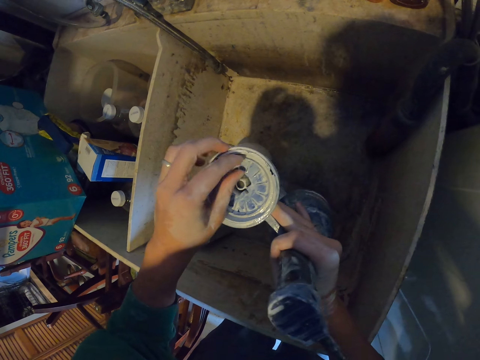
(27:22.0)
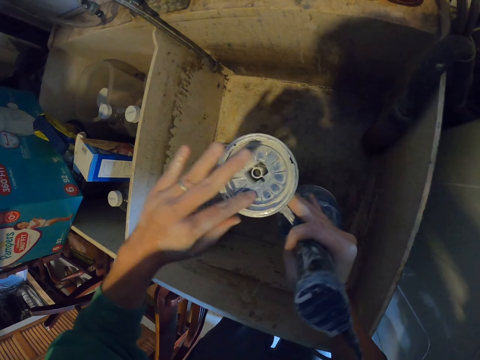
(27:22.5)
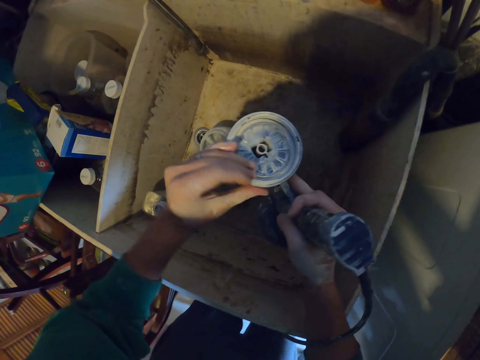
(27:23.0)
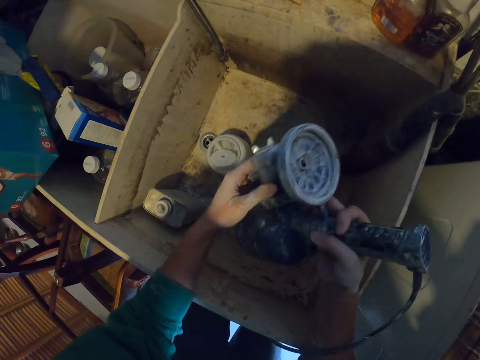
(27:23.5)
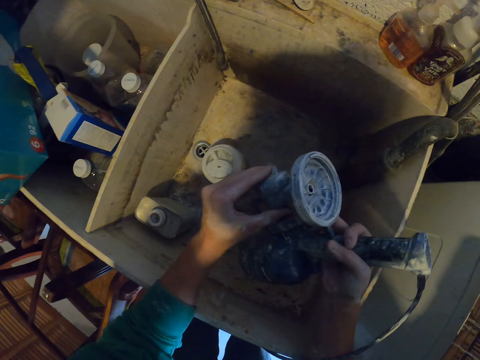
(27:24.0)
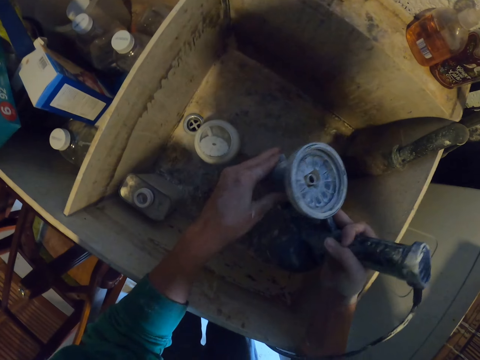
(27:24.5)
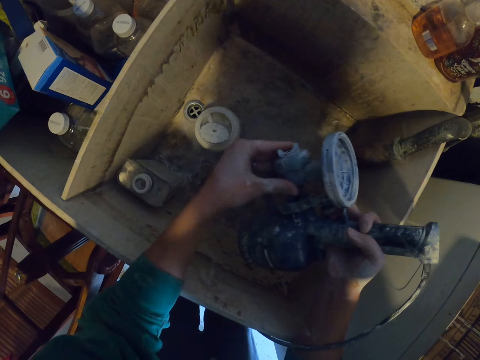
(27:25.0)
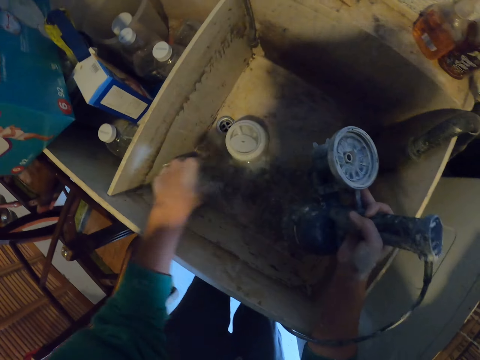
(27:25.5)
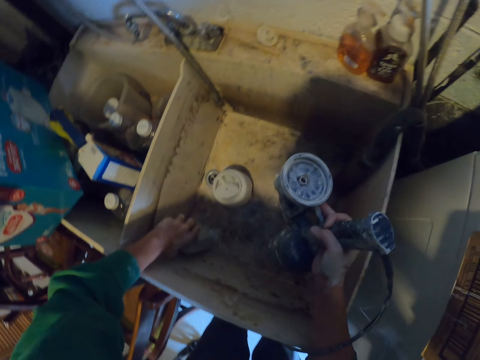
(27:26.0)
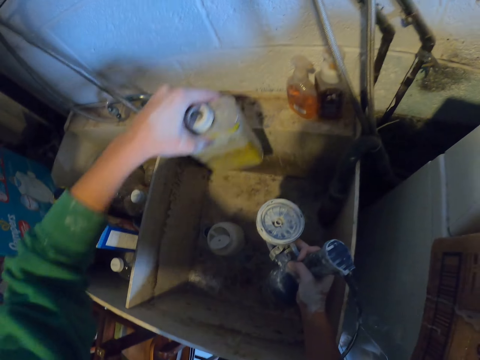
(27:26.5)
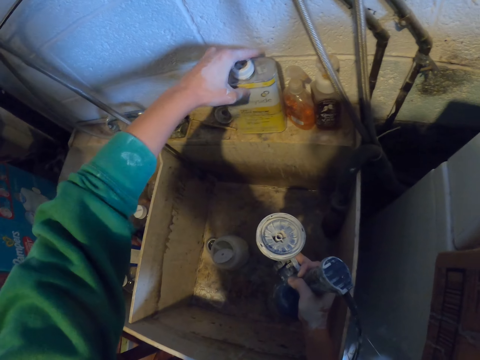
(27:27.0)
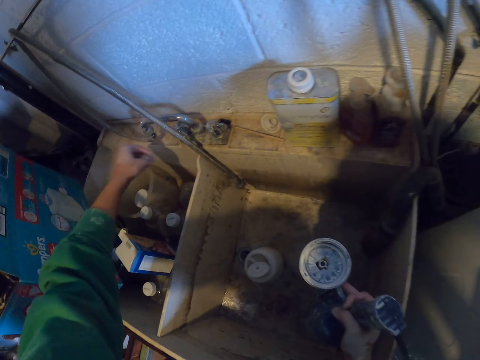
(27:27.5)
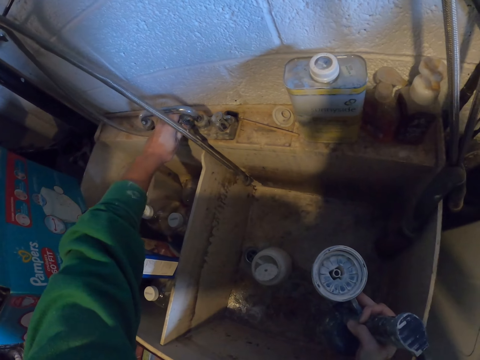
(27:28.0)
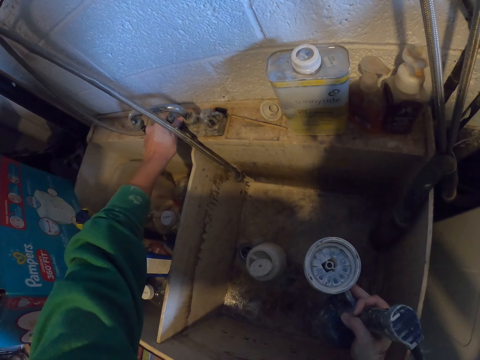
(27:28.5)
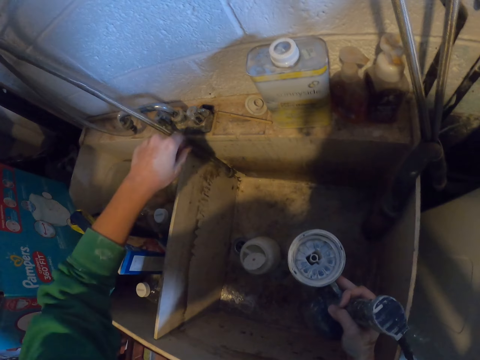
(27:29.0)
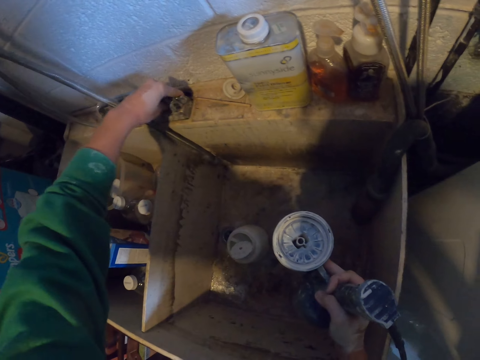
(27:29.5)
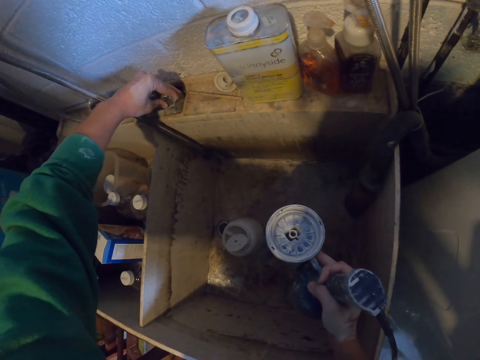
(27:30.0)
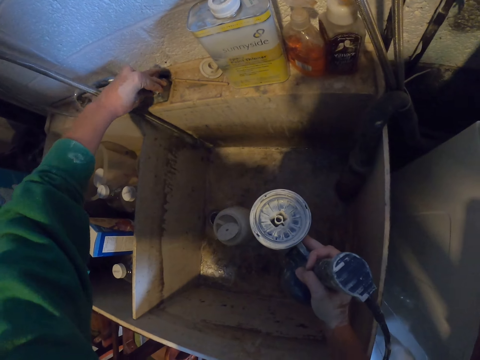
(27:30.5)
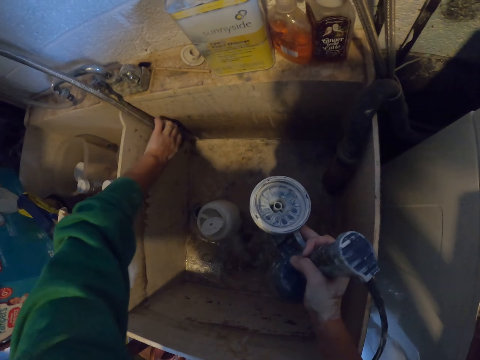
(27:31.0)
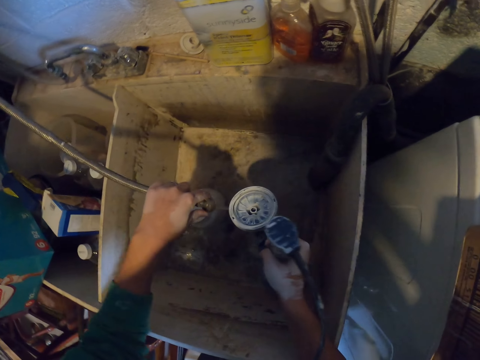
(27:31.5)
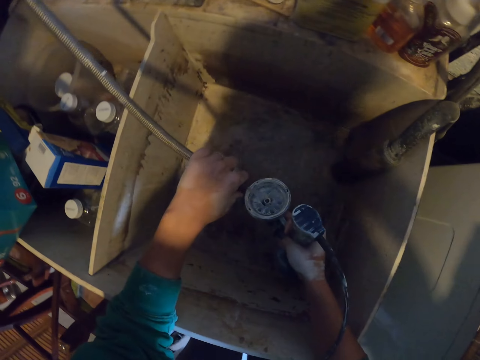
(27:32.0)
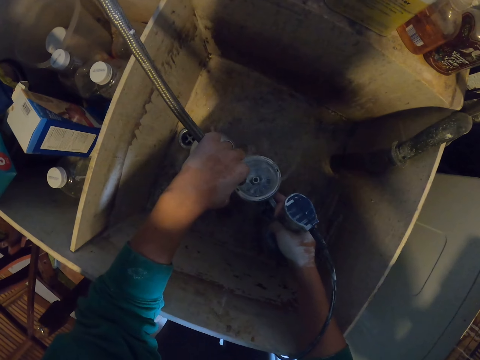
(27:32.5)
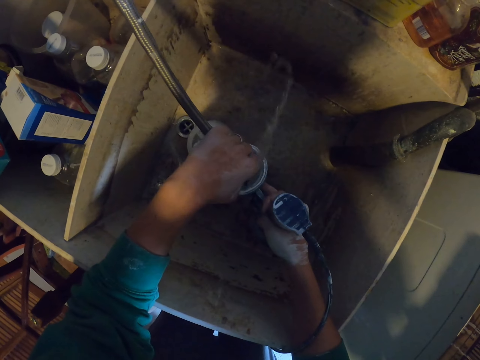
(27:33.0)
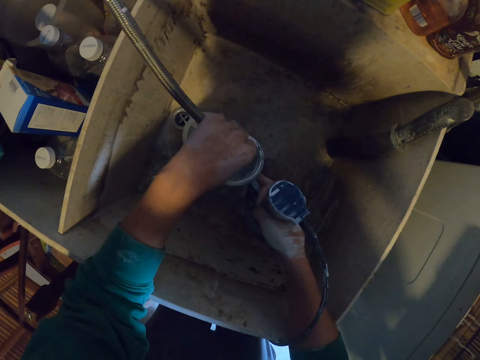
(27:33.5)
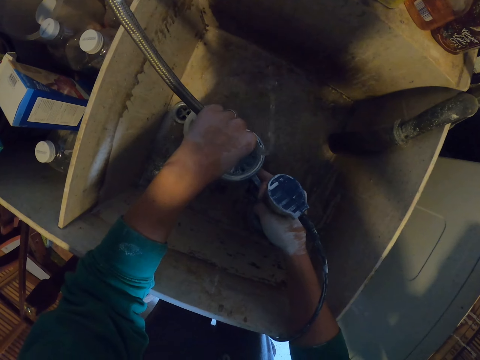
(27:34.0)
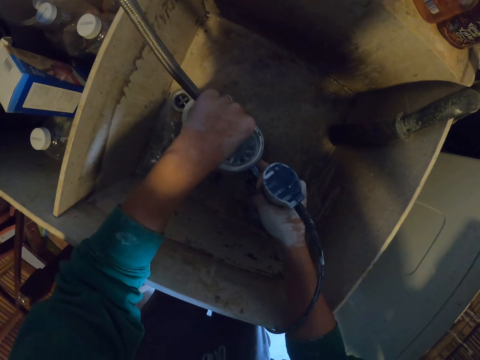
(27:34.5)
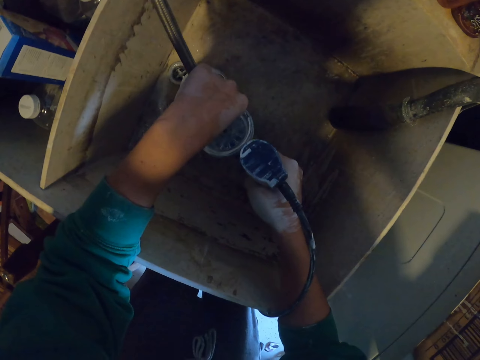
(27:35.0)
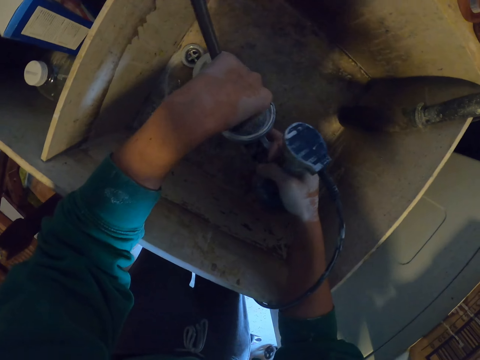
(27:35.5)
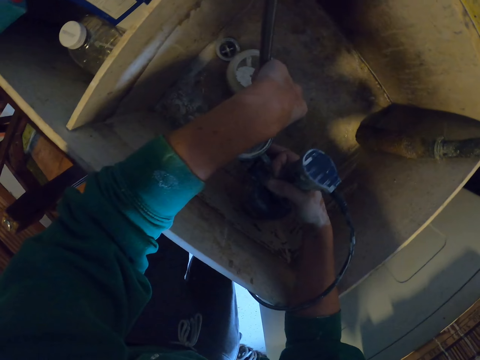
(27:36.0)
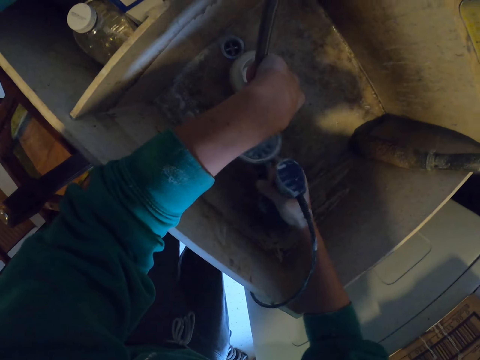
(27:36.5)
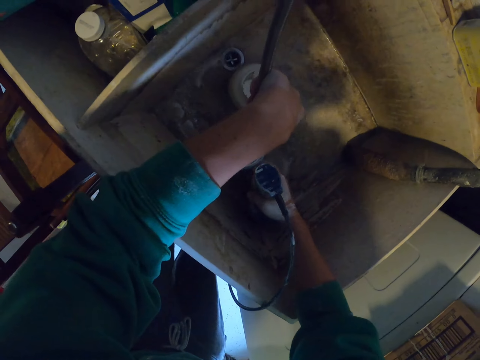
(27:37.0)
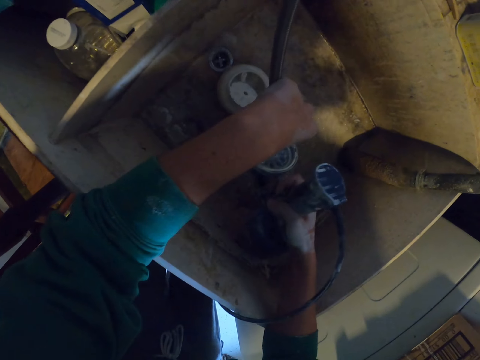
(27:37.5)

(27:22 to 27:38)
The camera wearer lifts a jerry can, drops the jerry can, opens a tap, and picks up a pipe. They pour water on the paint sprayer and clean the paint sprayer with water.

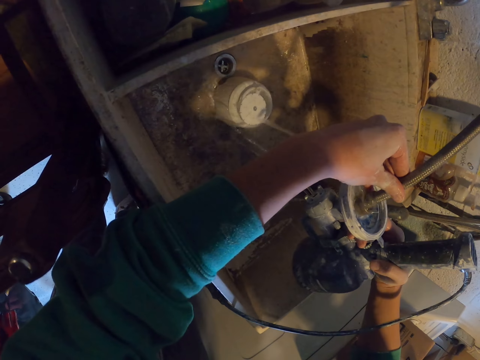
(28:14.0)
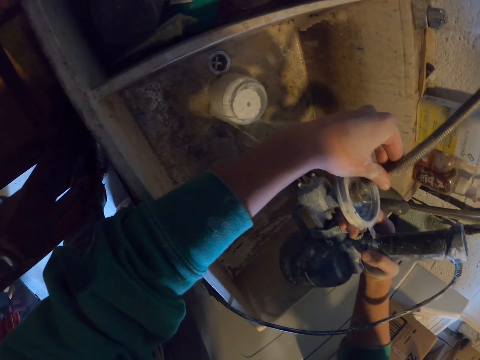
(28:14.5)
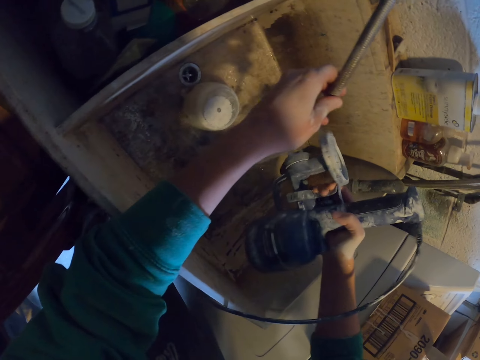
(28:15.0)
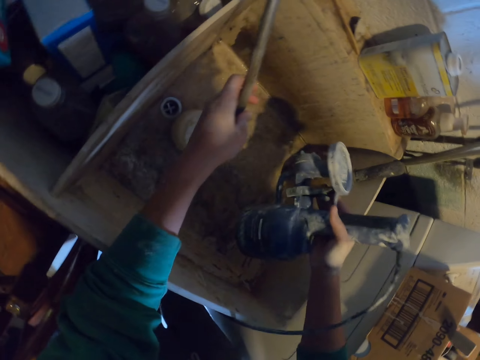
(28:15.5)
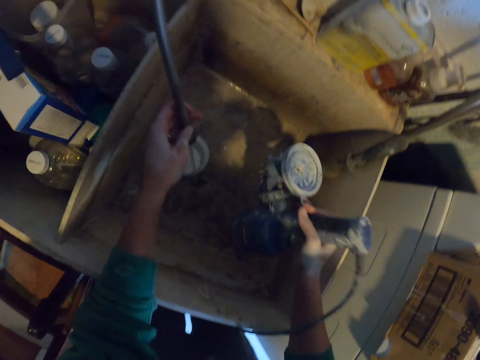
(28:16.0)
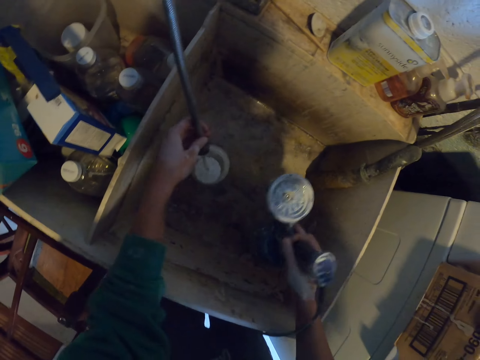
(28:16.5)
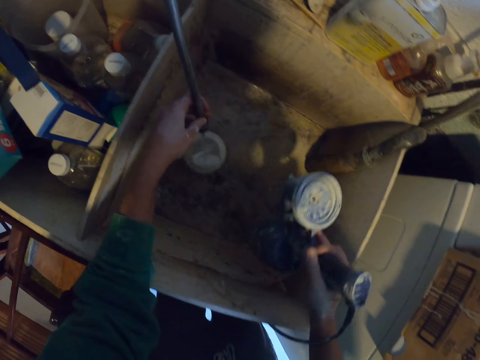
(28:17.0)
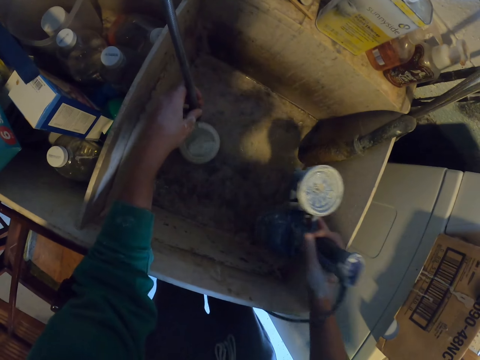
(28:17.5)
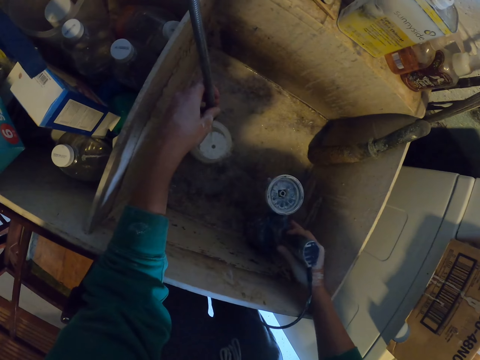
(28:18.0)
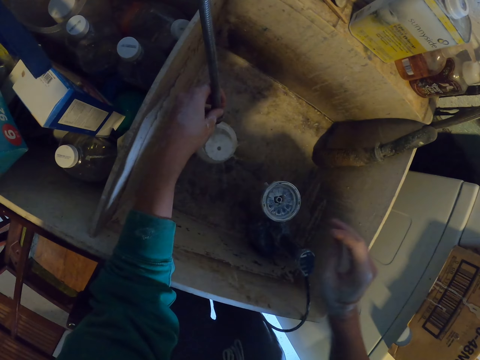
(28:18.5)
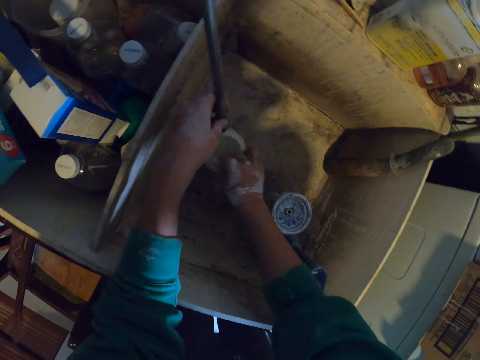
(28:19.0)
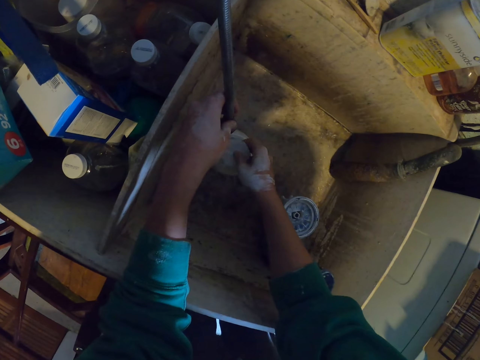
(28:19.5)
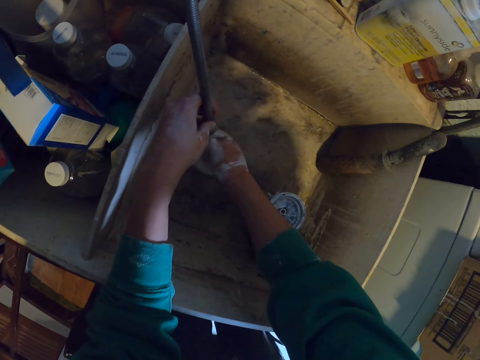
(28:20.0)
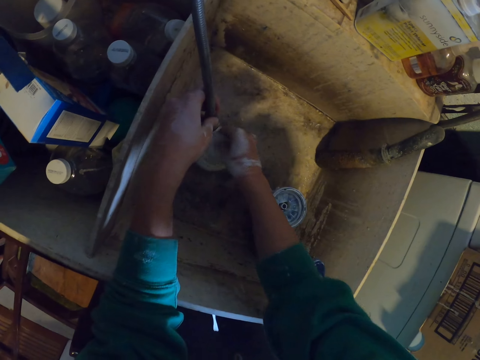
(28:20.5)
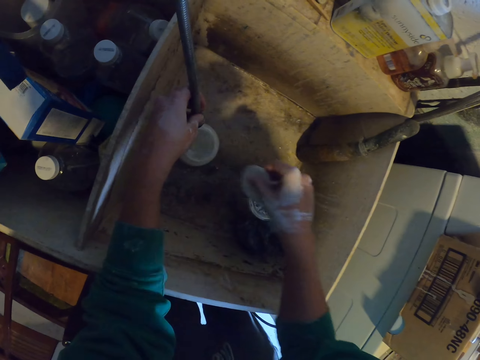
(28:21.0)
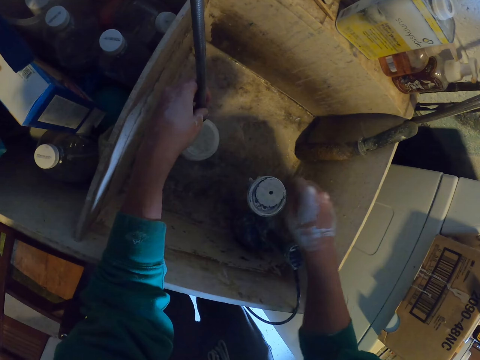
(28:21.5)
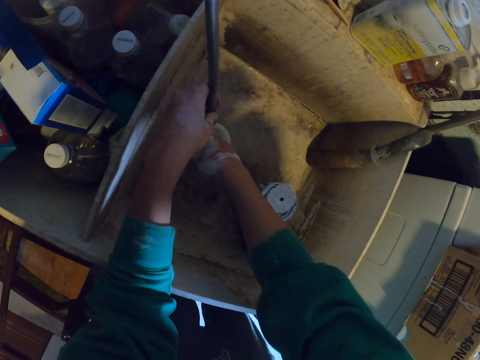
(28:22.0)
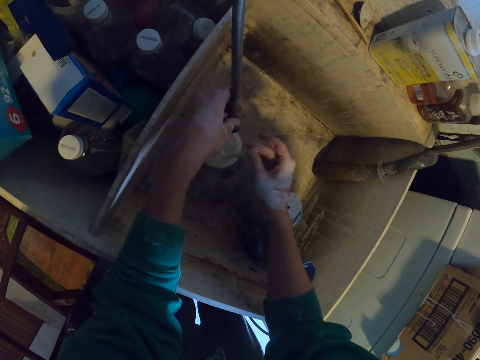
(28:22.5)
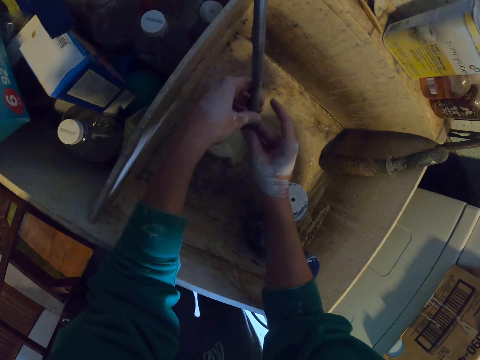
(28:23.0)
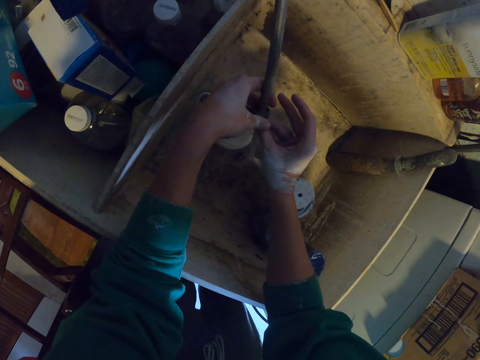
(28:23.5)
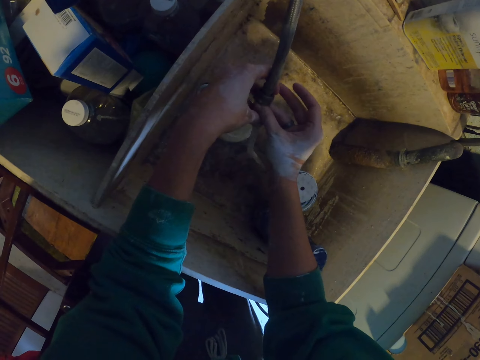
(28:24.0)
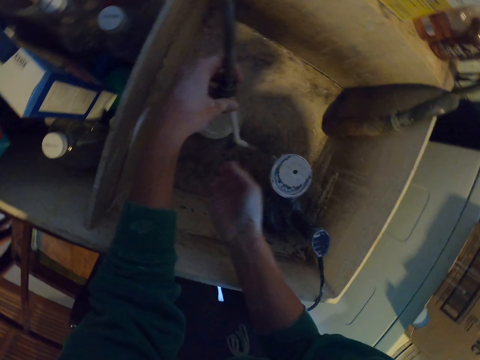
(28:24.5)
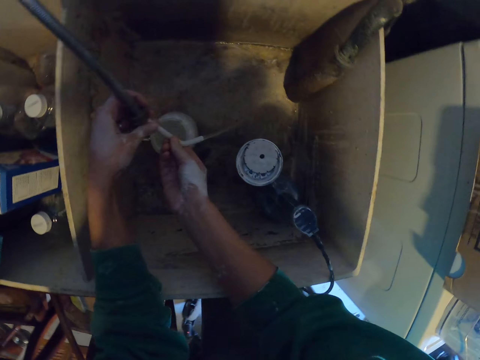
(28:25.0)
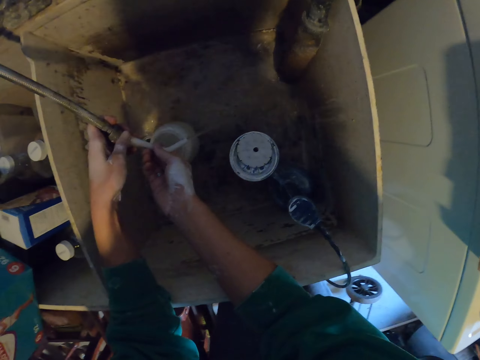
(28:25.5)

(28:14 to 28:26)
The camera wearer shakes the paint sprayer, pours water in a sink, and places the paint sprayer in the sink. They pick up a paint sprayer lid, pick up the sanding pad, place the lid on the paint sprayer, pick up a paint sprayer pipe, and rinse the paint sprayer pipe.
